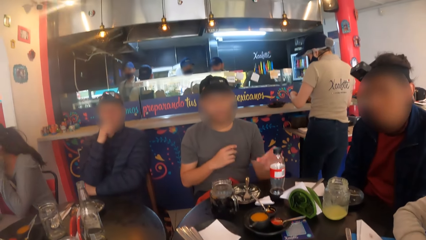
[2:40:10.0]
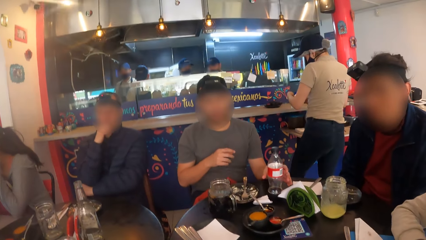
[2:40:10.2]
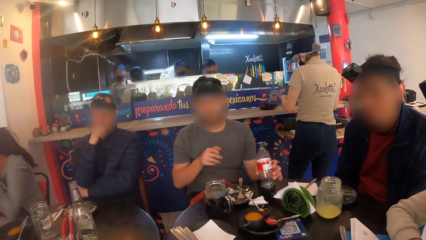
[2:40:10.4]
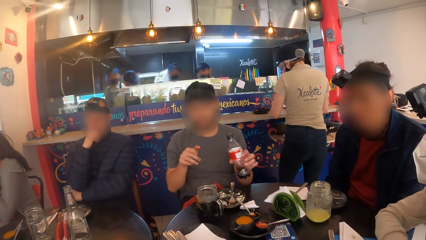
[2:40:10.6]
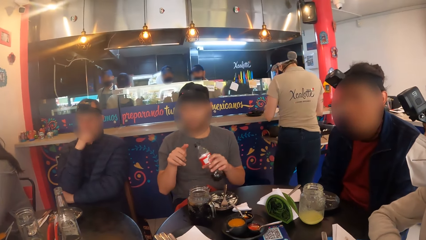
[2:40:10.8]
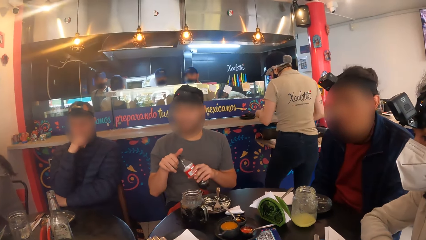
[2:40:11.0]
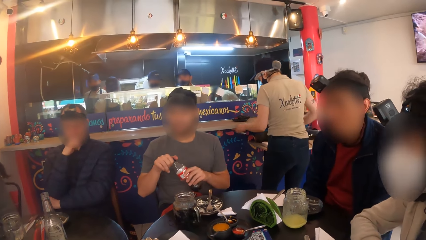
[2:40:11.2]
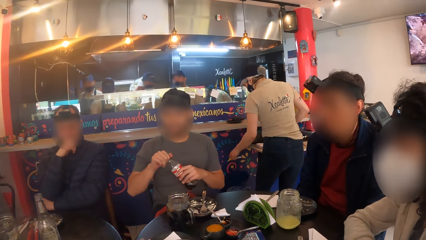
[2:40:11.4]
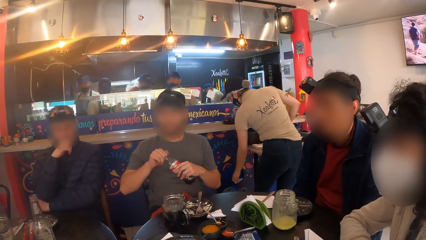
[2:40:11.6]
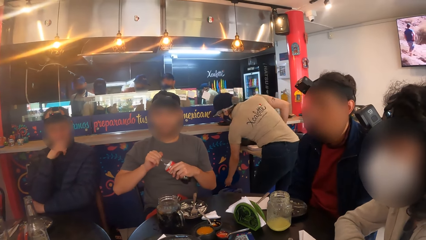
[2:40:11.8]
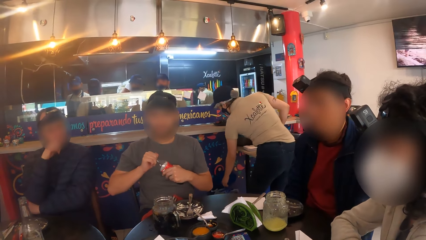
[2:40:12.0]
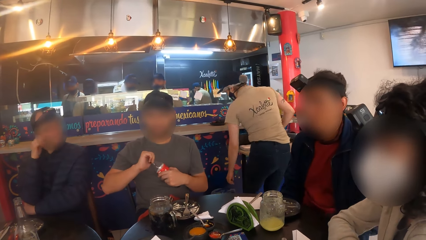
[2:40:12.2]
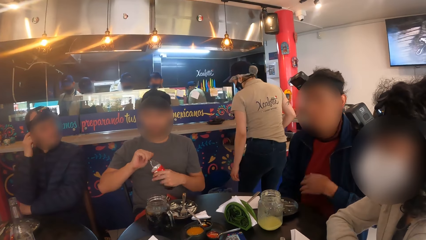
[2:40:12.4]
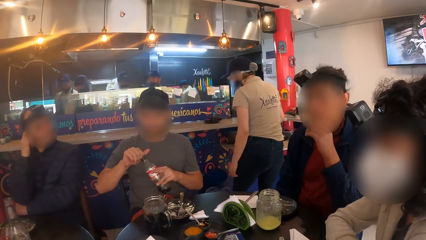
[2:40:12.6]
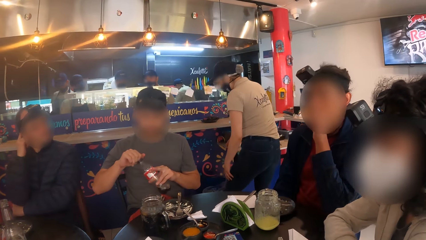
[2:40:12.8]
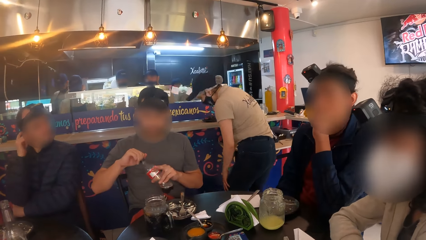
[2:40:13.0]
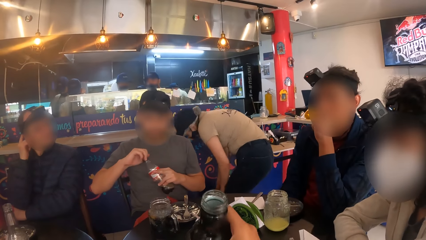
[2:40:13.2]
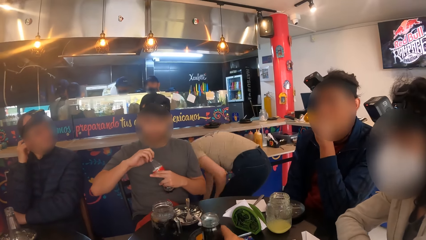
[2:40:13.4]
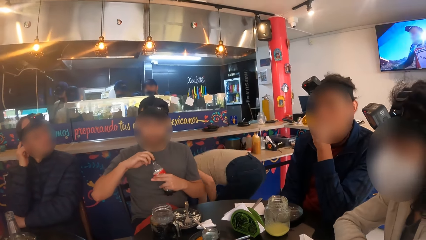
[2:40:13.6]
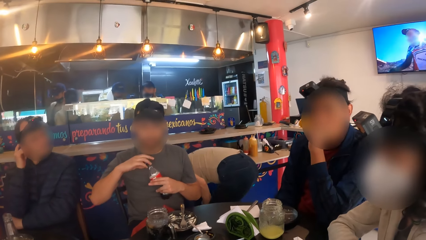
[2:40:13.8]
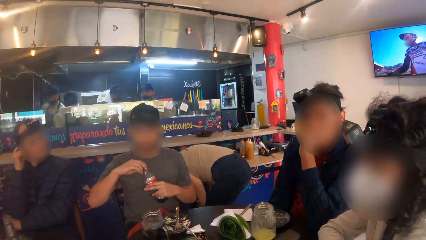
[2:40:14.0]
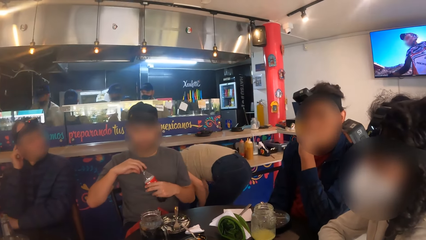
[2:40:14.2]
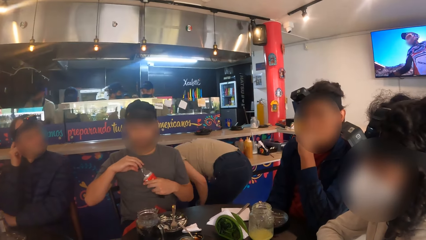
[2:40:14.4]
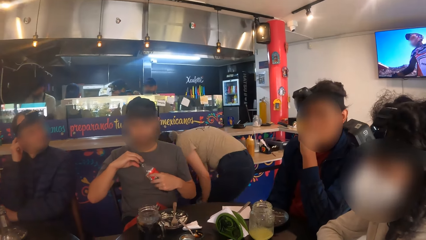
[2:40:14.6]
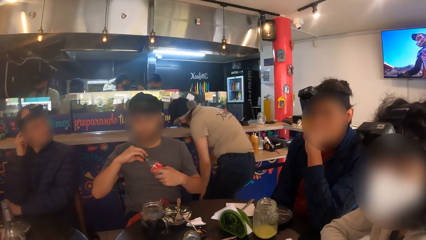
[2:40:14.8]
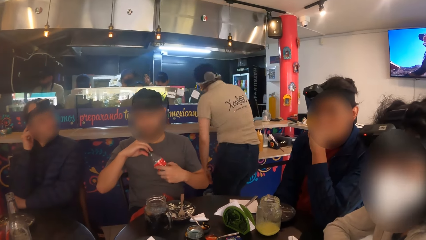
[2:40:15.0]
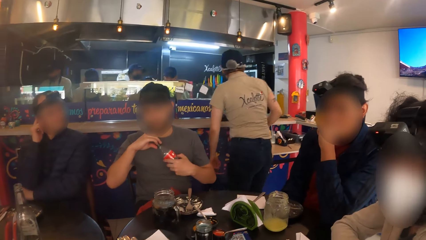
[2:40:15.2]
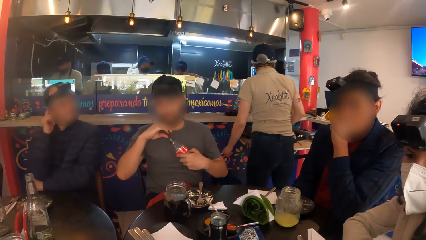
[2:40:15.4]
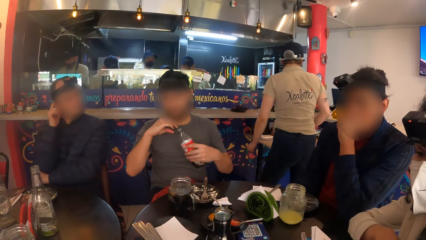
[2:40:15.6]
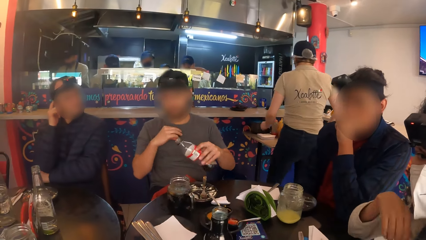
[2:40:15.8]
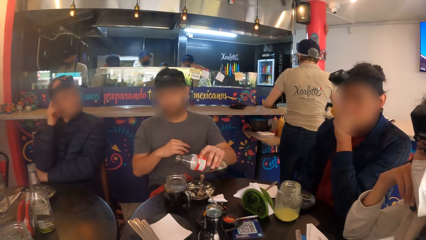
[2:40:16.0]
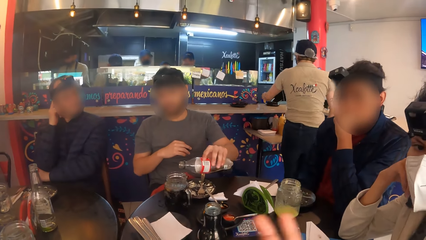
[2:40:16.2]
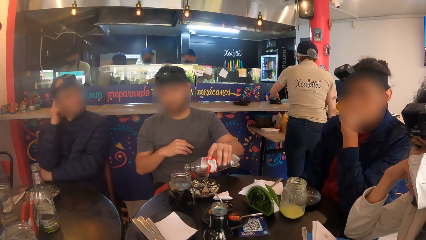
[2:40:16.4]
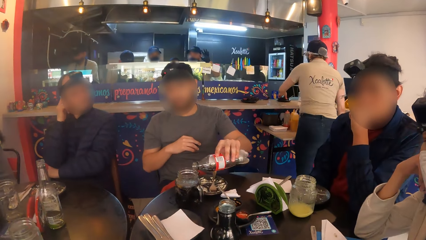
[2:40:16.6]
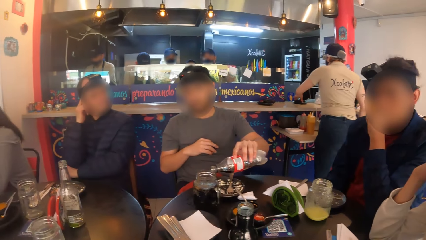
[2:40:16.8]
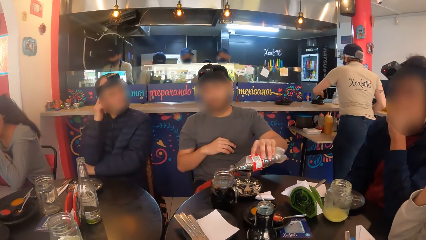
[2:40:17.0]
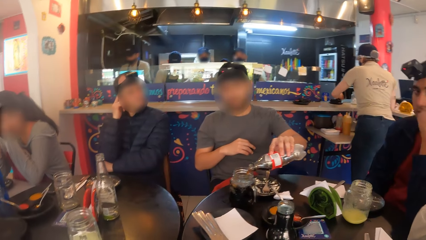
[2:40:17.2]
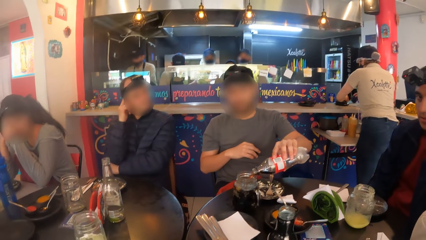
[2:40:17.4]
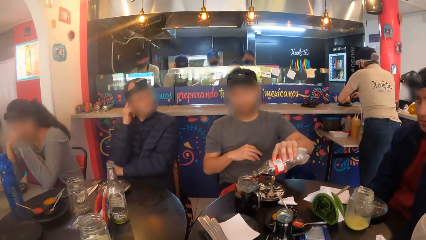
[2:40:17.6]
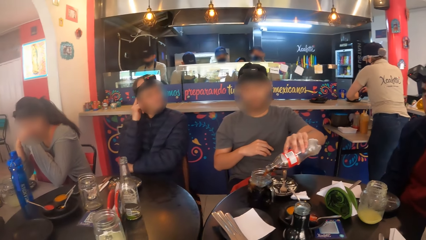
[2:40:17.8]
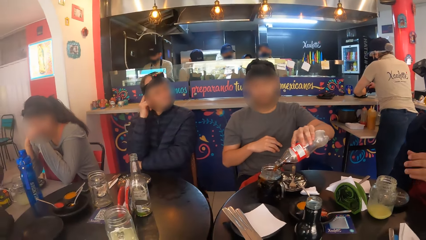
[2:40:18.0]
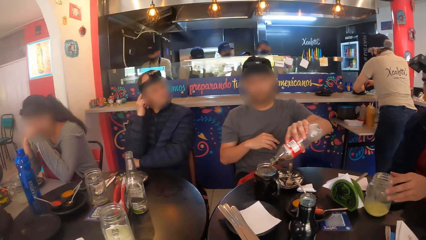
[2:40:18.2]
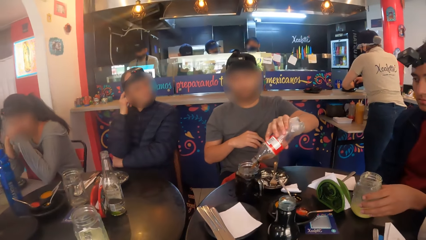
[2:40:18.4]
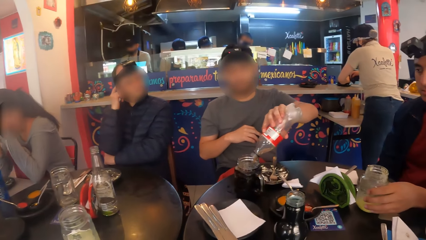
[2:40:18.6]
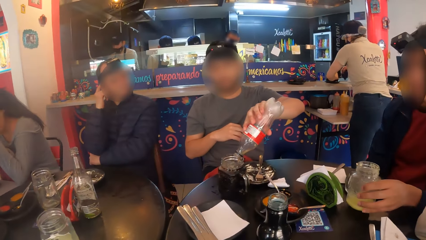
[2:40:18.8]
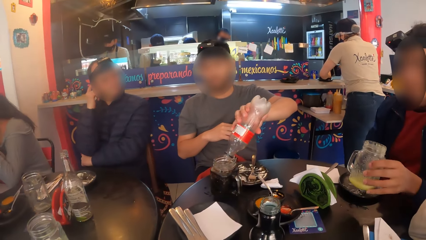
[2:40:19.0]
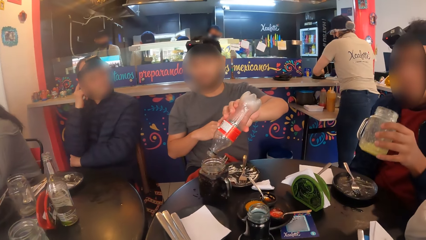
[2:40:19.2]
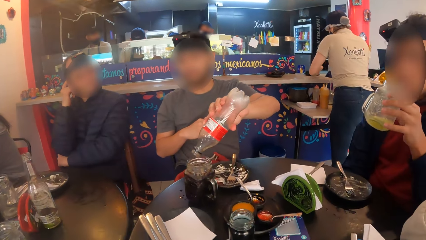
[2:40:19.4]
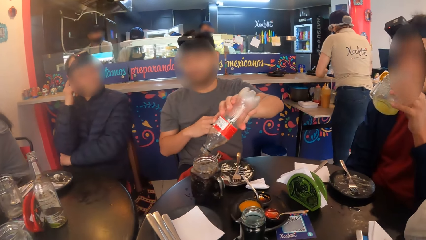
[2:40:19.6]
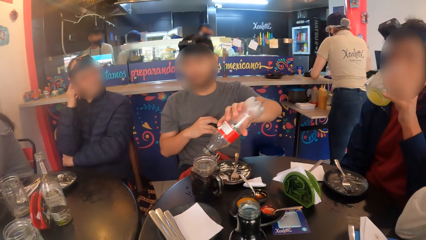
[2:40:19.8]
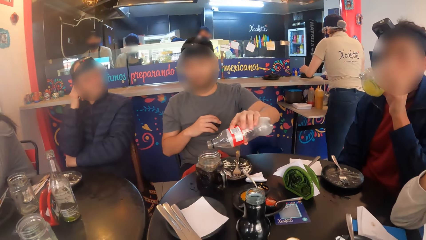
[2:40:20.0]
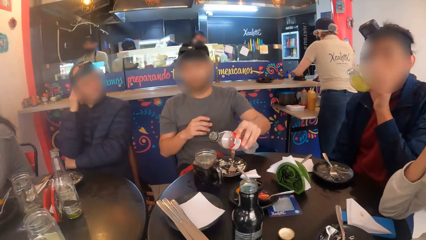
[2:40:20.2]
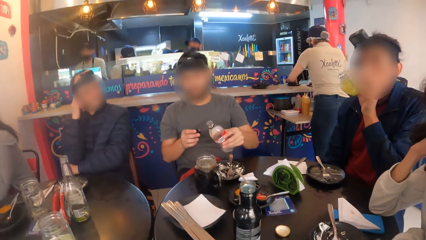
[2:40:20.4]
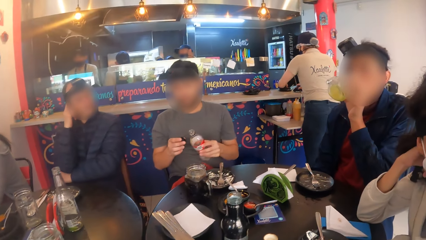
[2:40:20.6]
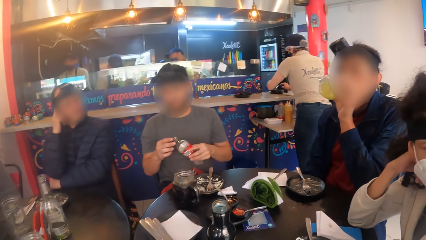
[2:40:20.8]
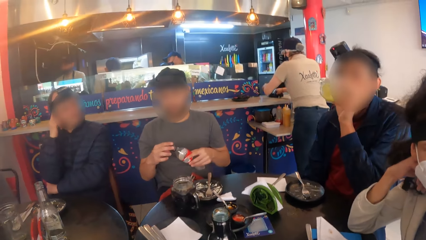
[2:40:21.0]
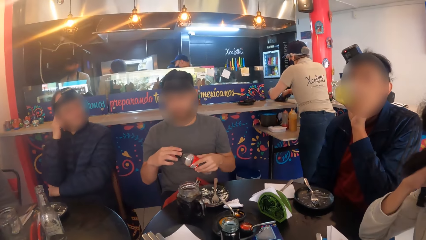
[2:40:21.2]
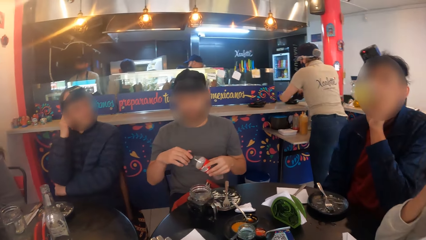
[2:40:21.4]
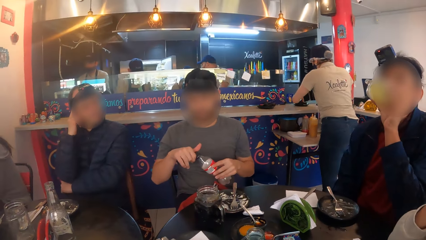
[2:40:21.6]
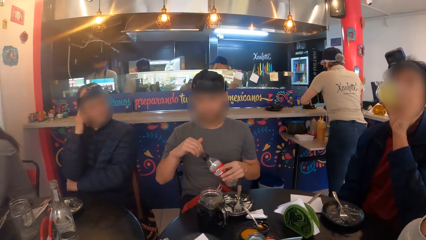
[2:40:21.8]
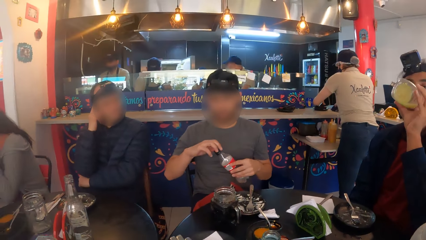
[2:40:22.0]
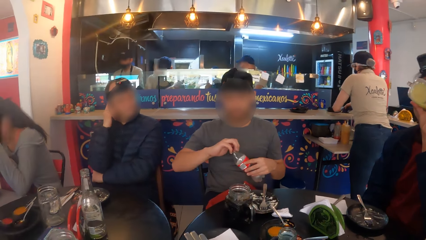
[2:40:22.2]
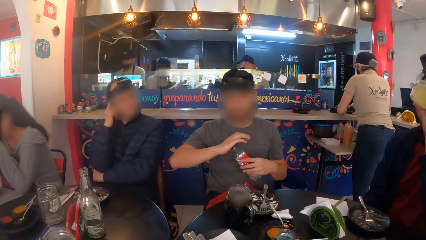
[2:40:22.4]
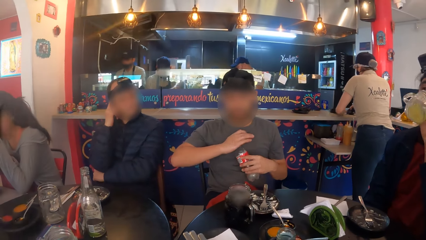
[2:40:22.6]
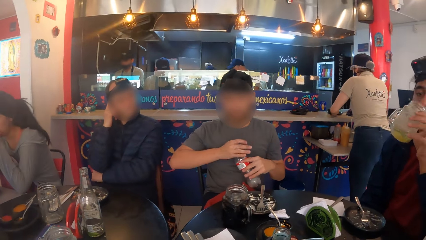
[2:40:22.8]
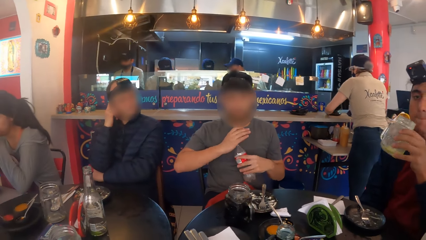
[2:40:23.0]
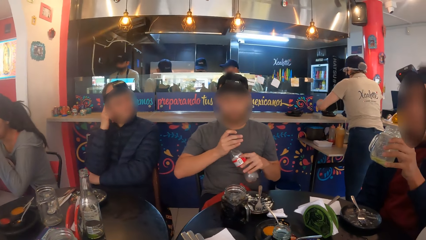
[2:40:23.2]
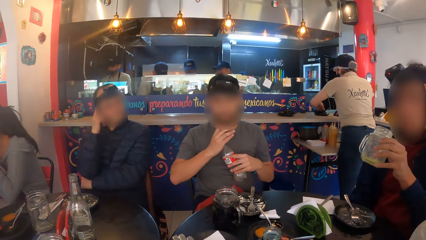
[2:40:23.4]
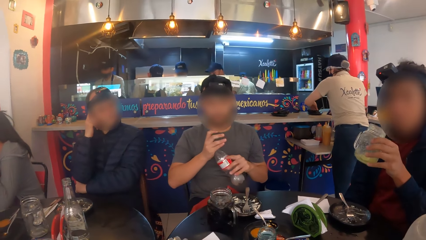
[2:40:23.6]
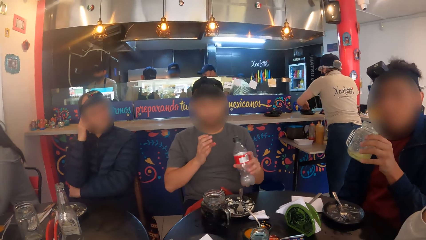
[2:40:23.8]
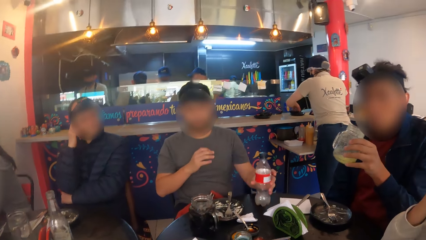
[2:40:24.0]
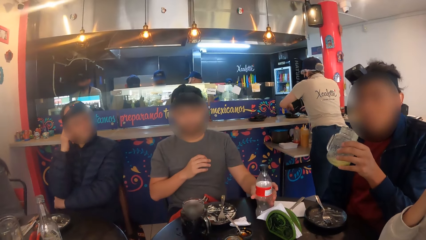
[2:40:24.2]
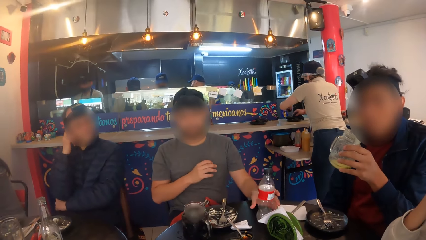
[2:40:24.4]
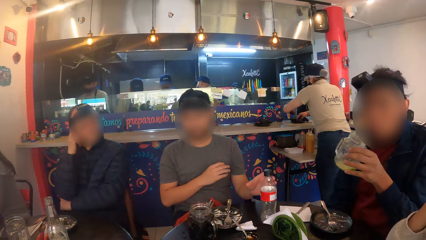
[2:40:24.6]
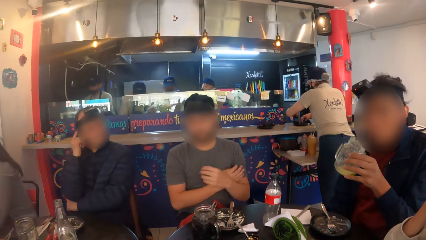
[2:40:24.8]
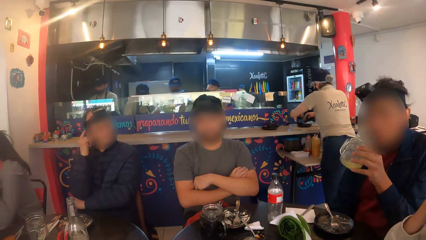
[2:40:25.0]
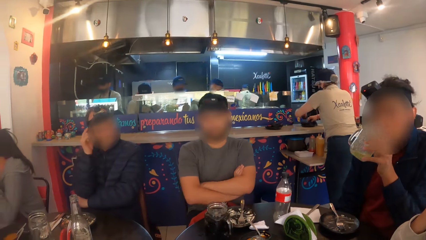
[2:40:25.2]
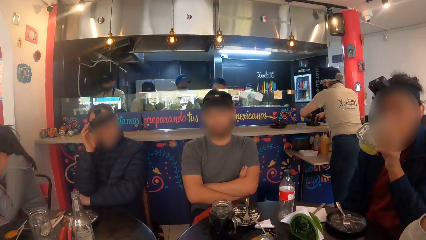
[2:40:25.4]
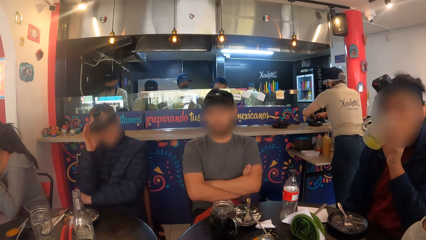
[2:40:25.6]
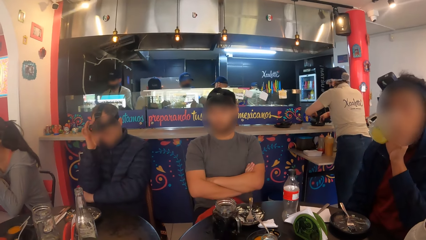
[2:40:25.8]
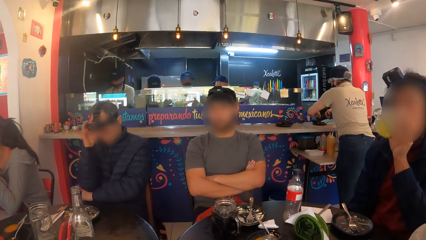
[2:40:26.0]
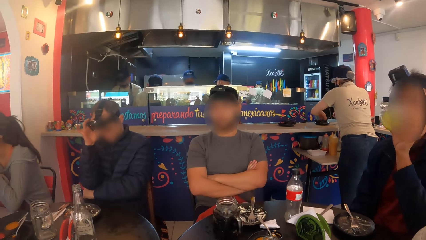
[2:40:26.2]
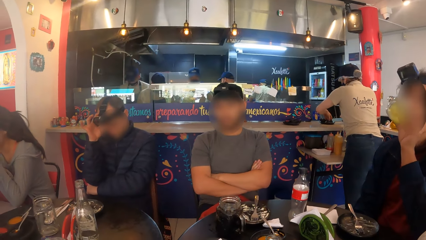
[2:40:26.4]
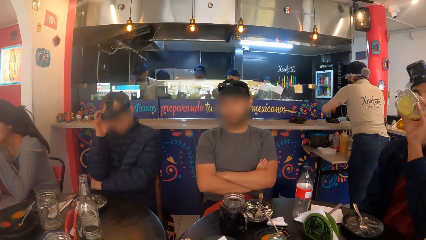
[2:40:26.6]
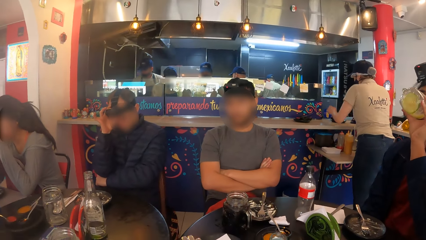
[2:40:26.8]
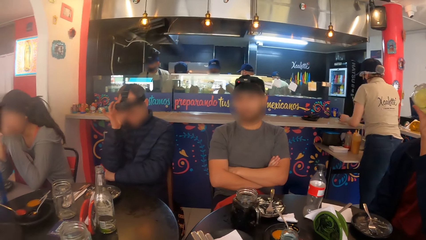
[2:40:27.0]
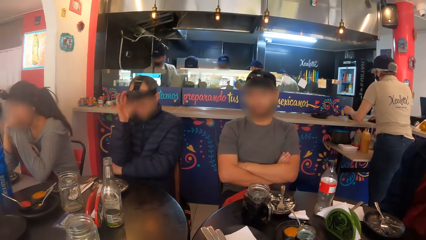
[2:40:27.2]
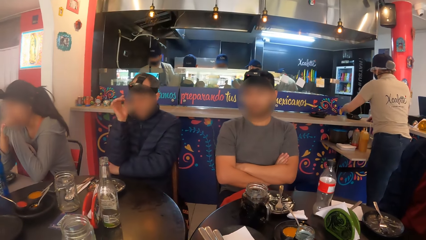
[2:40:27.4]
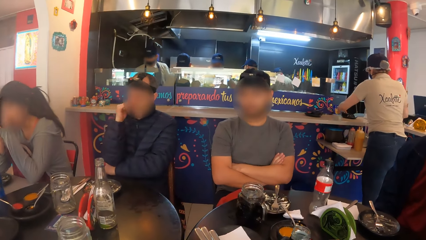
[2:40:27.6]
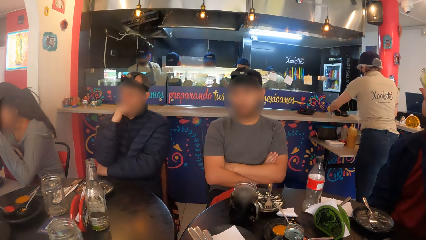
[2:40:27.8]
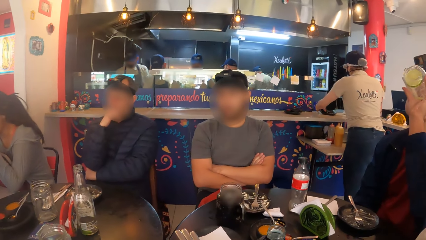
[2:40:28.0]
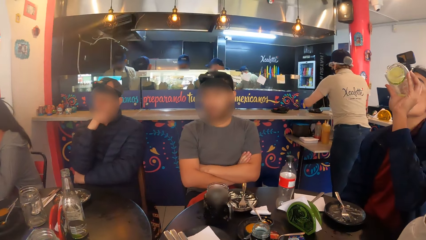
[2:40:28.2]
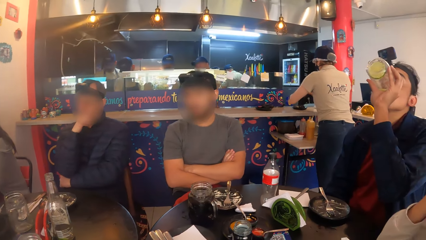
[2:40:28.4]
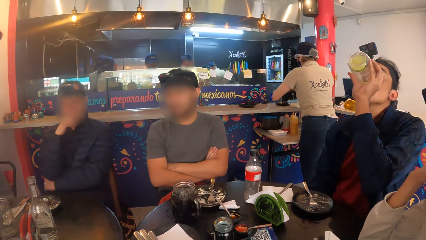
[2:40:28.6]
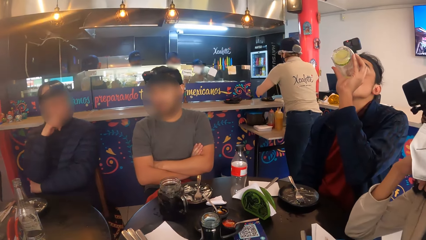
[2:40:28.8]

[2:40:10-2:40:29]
A man carries a bottle of soda from the table with his left hand. The man opens the bottle of soda with his right hand. The man pours soda from the bottle into the cup on the table with his left hand. Another man carries the cup of juice from the table with his left hand. The other man drinks from the cup of juice in his left hand. The first man closes the soda bottle with his right hand. The first man drops the soda bottle on the table with his left hand. The other man shakes the cup of juice in his right hand. The other man drinks from the cup of juice in his left hand. A person adjusts the camera.
